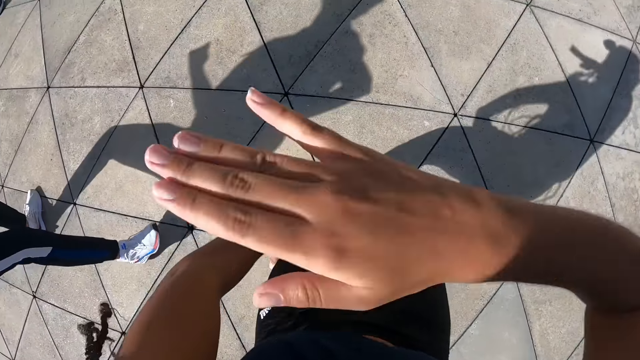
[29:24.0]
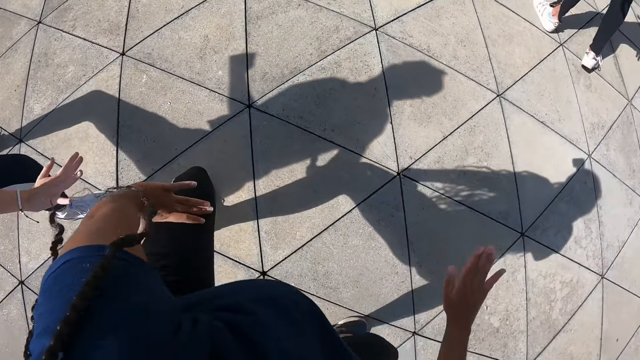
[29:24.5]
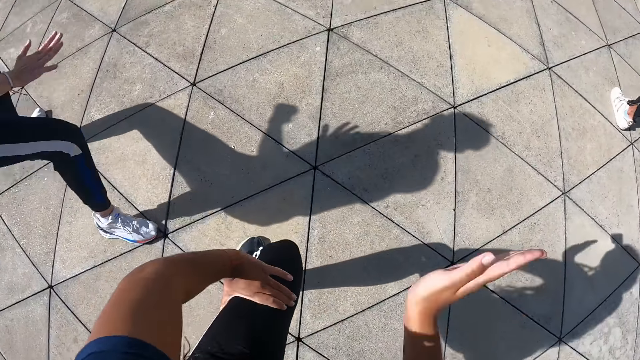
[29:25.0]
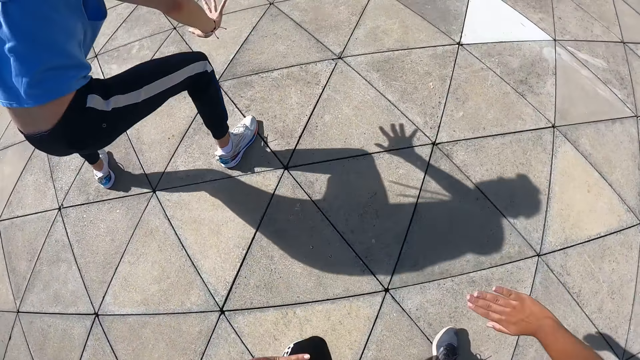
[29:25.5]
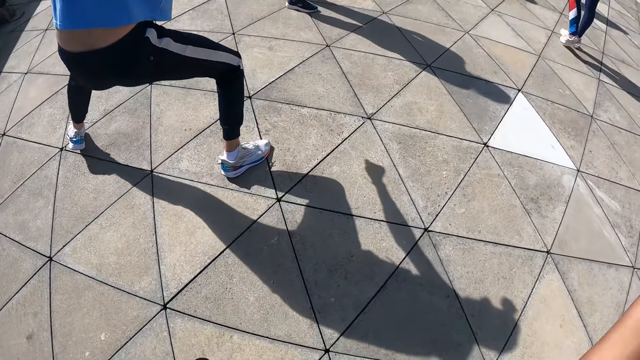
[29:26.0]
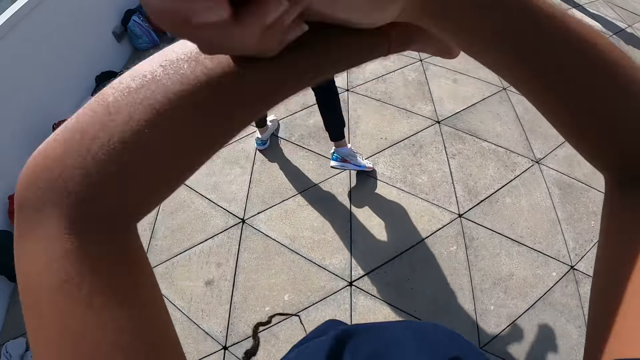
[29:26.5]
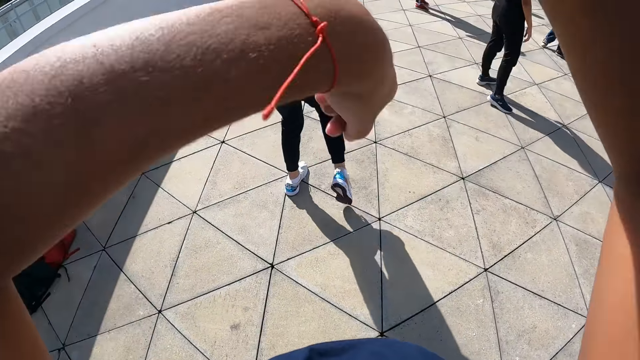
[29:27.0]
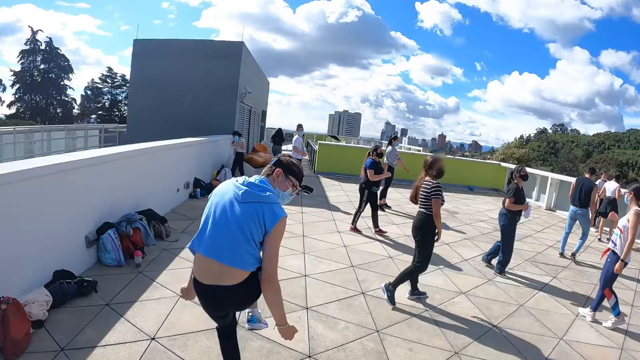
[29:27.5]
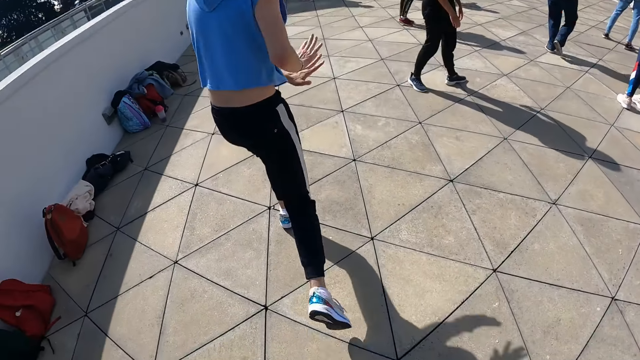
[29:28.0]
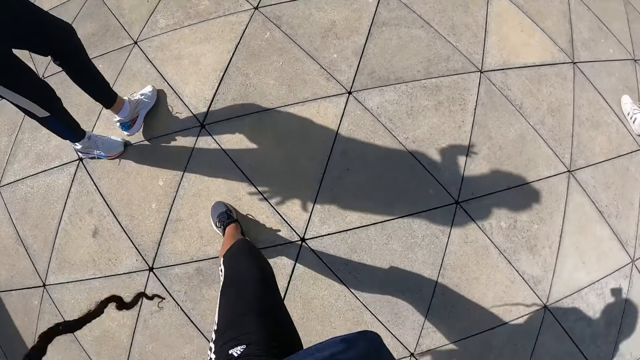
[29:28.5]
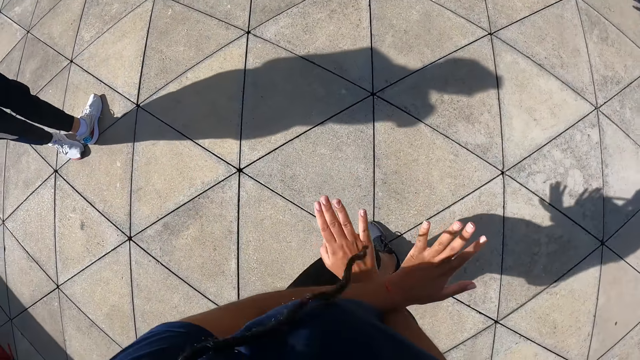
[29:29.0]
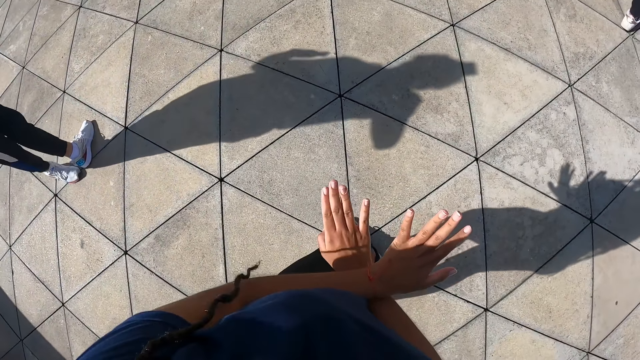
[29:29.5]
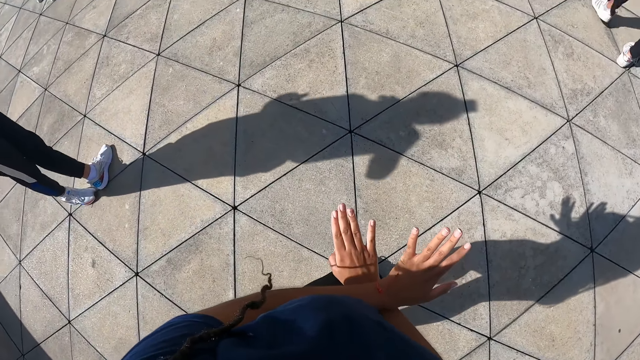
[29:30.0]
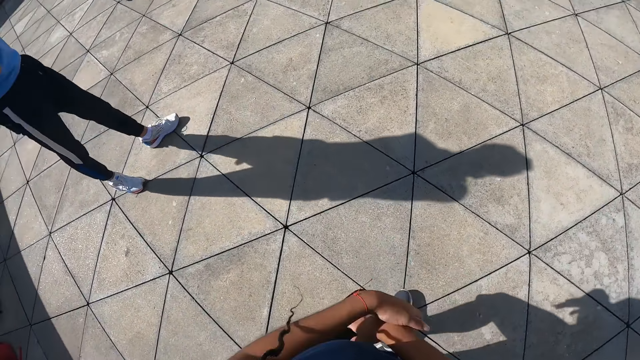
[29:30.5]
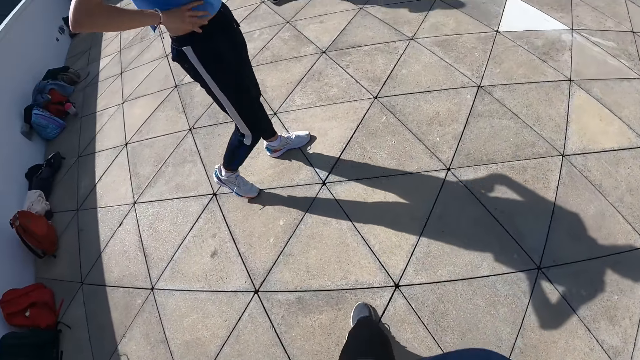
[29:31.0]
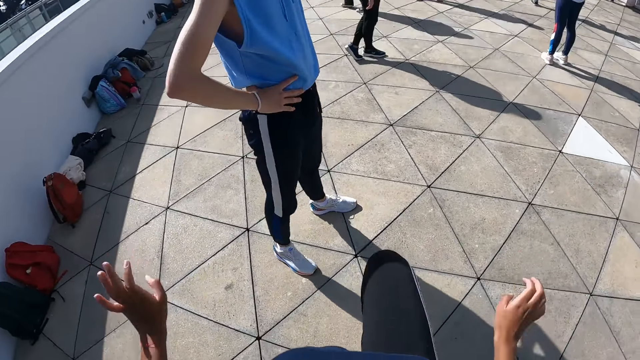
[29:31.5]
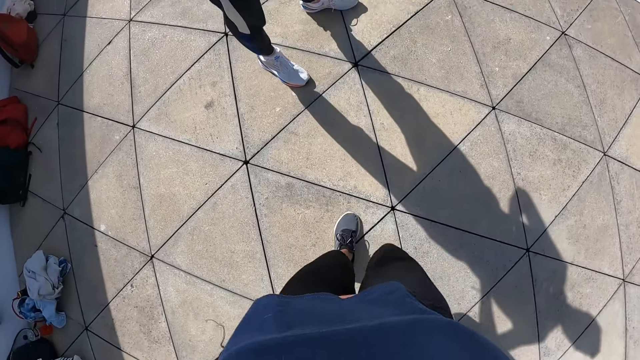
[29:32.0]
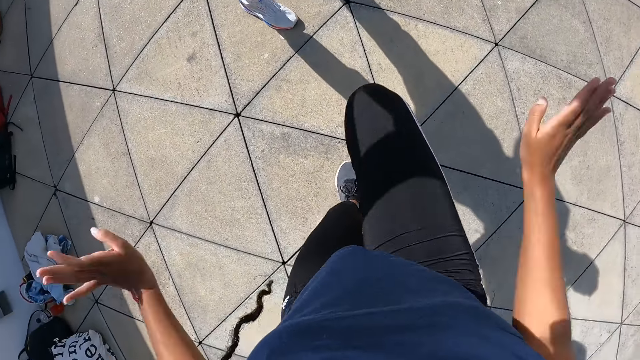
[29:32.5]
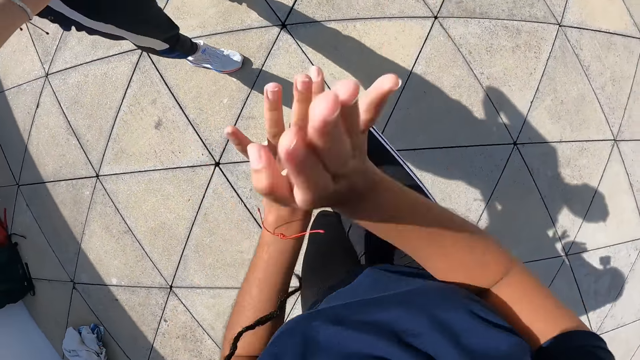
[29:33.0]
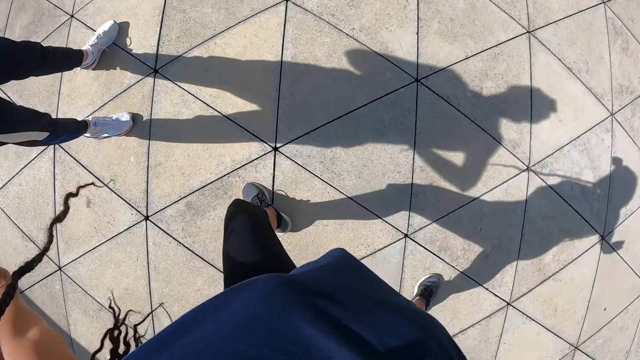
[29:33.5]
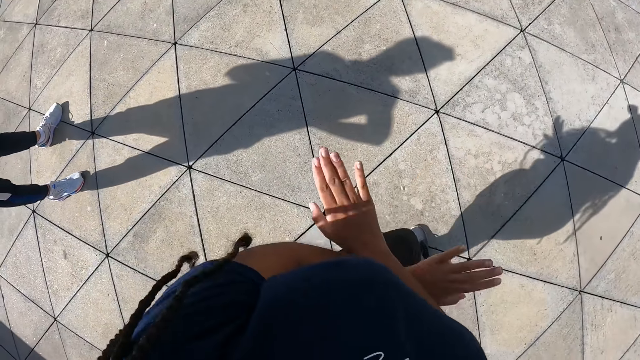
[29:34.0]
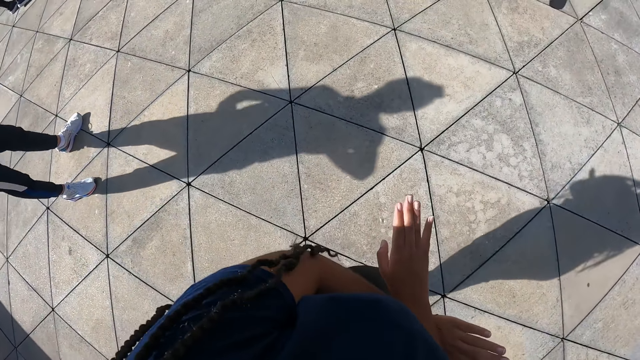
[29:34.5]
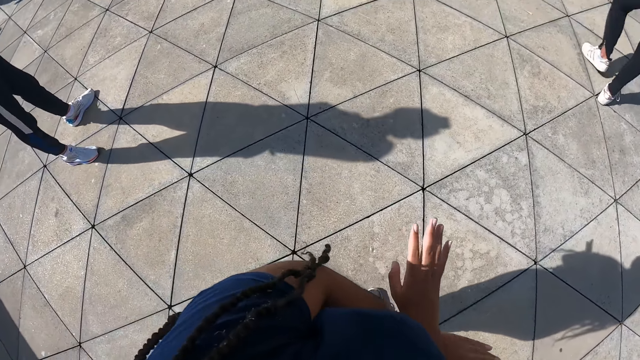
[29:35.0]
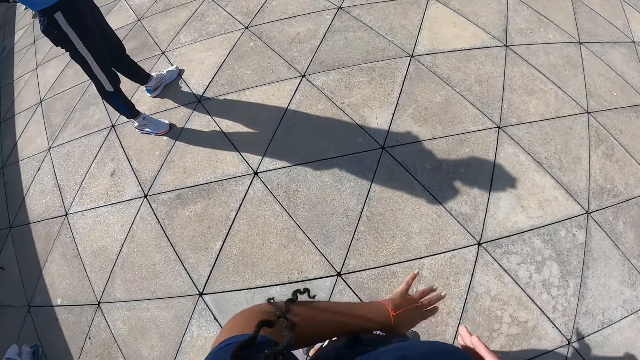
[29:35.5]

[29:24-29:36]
The man places his right hand on his waist. The camera wearer dances.

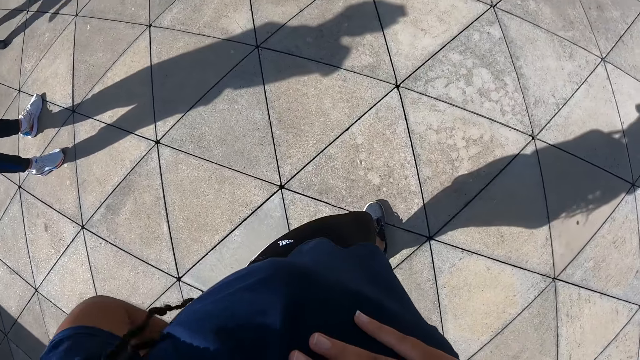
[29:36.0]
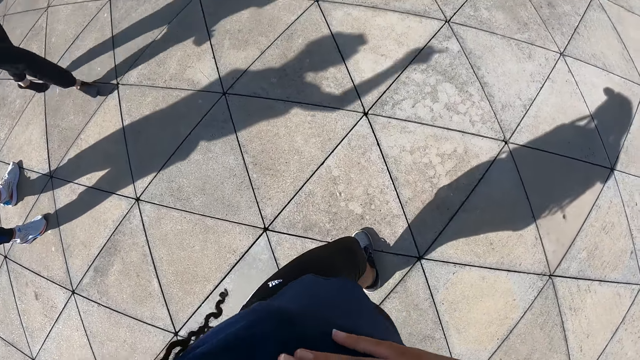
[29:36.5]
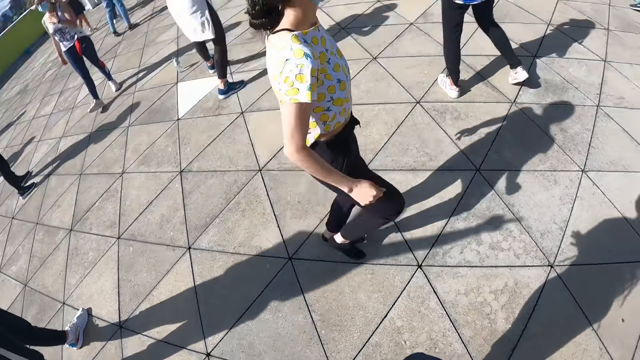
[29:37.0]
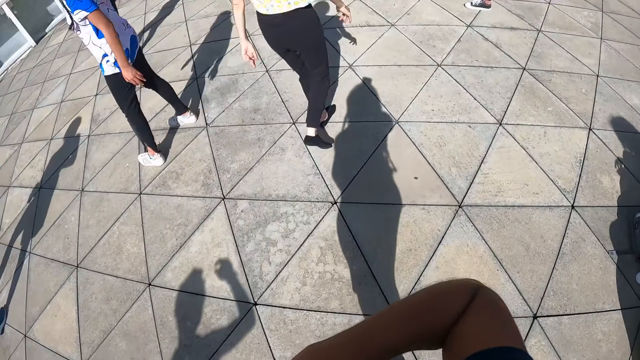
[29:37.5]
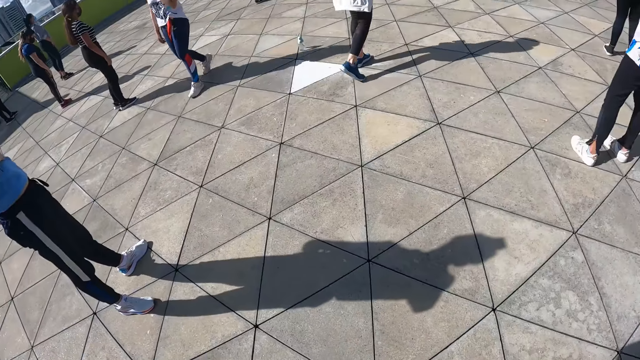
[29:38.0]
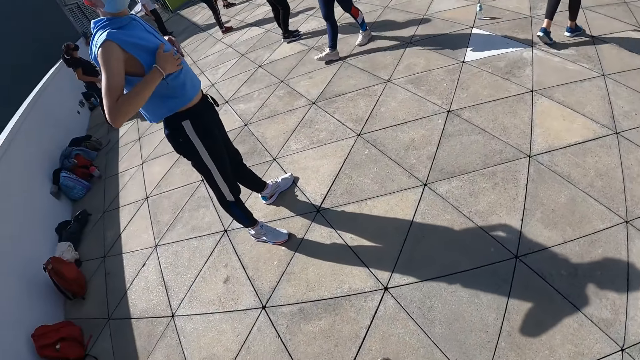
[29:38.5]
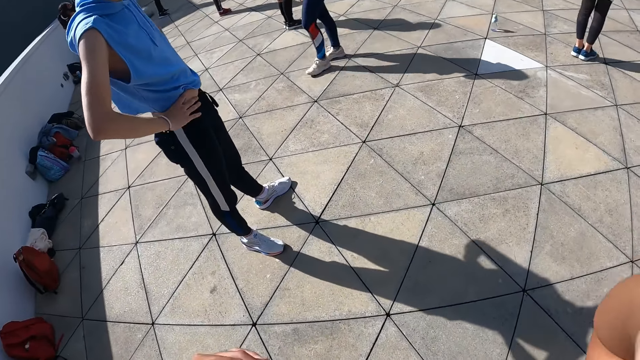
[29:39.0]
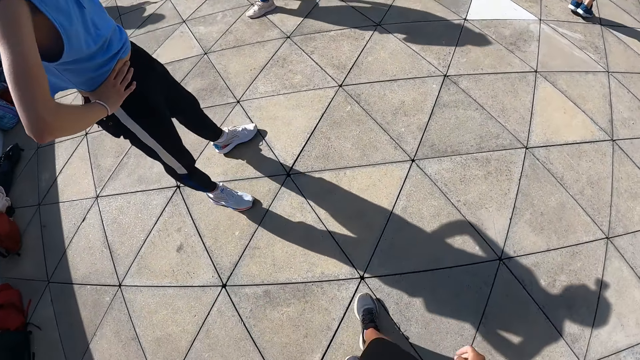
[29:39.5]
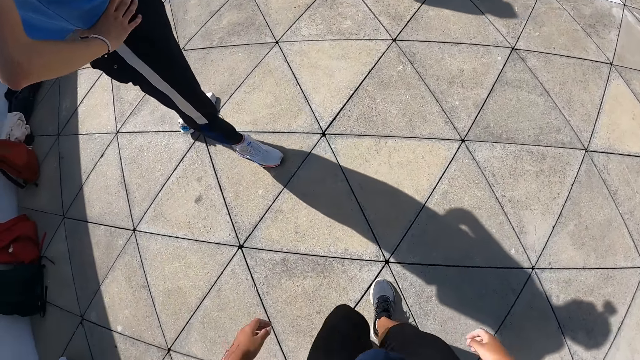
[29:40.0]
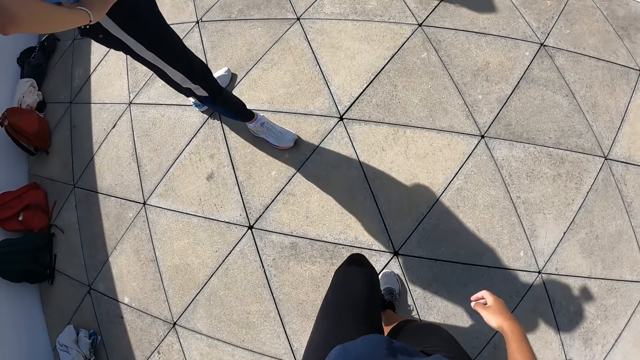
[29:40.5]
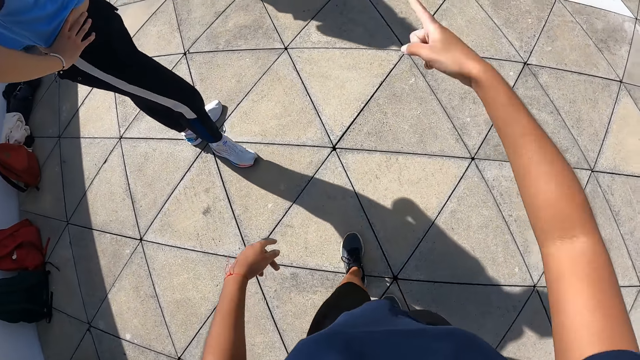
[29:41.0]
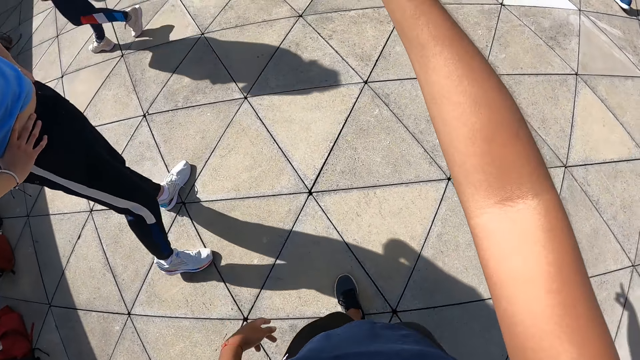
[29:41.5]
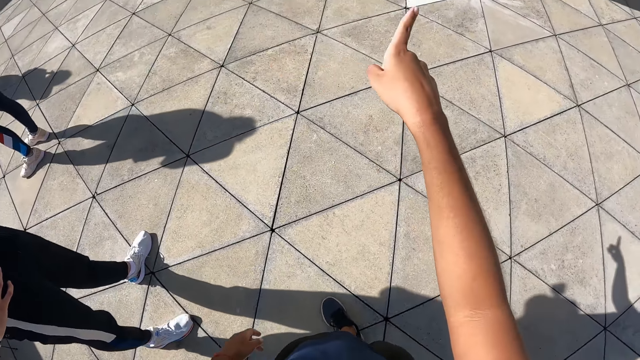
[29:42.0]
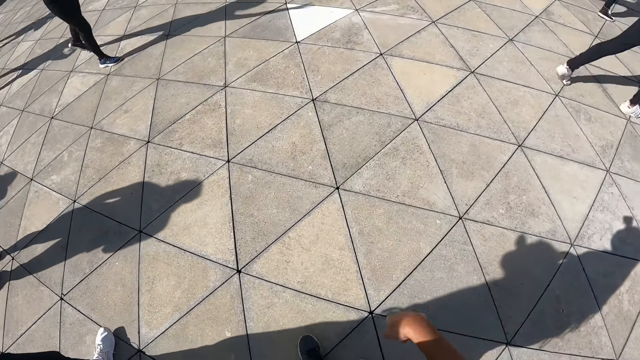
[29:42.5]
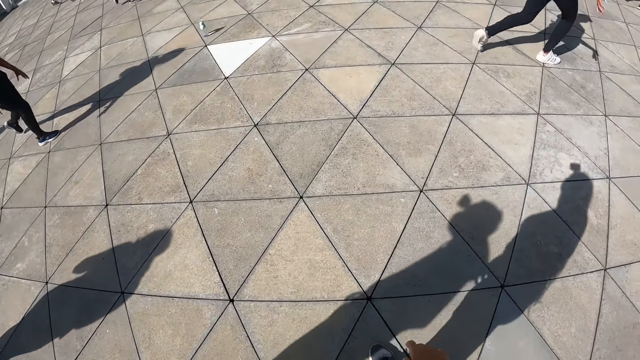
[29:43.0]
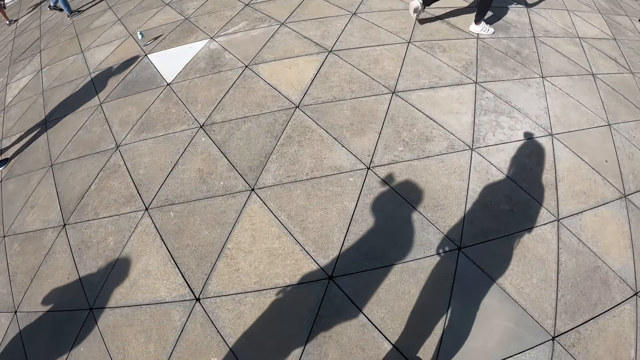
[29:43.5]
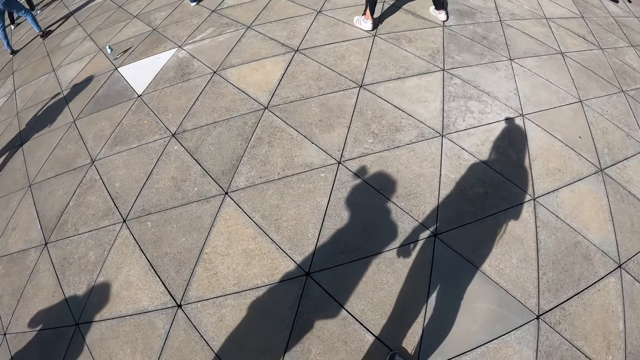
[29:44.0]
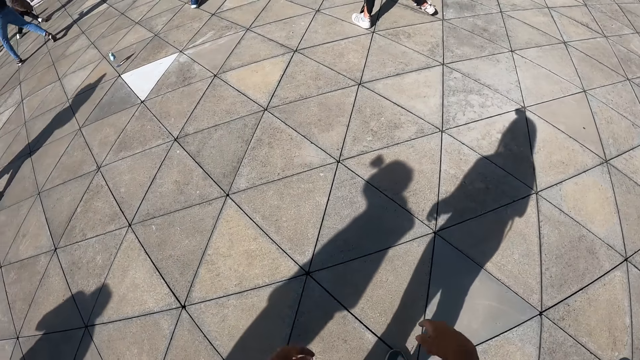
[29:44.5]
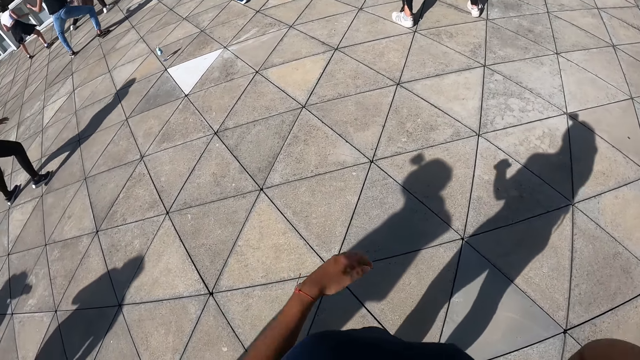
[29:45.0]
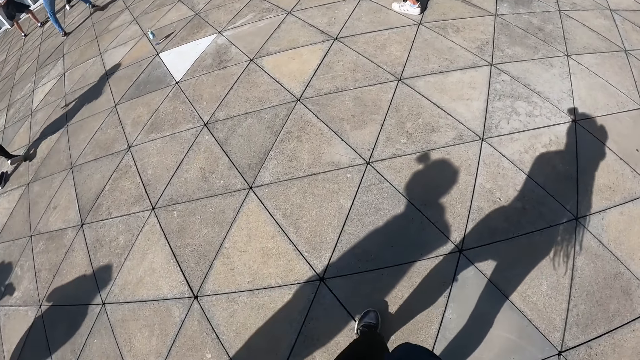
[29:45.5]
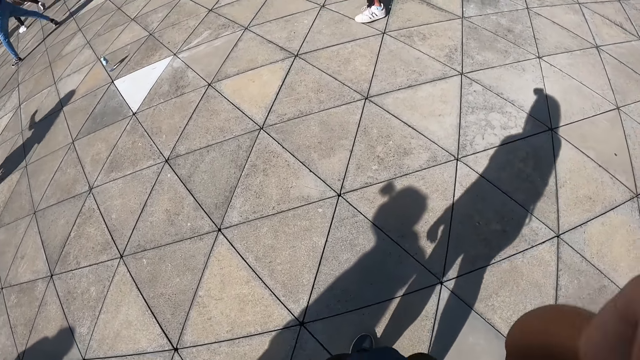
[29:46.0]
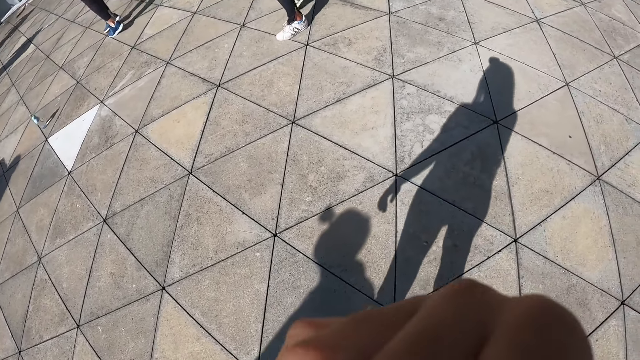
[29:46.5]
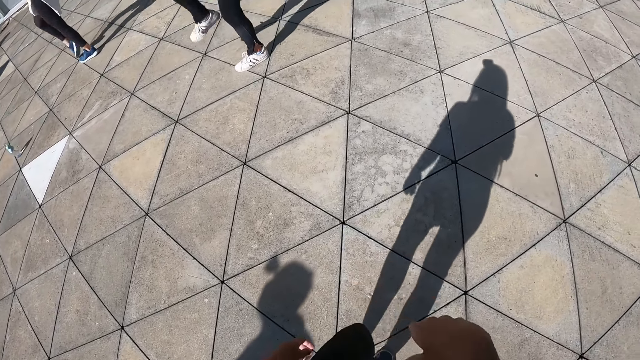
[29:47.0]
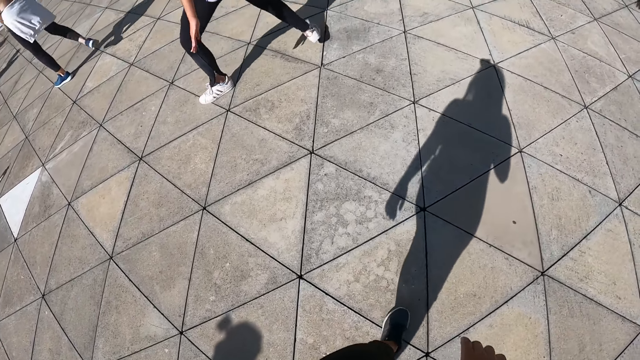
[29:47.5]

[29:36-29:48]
The camera wearer points with the right hand. She walks around on the floor. She rubs her face with her right hand.
